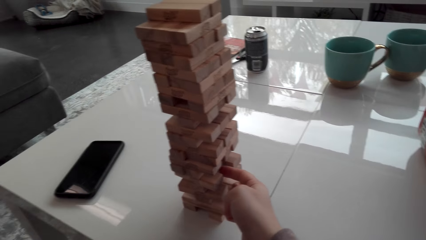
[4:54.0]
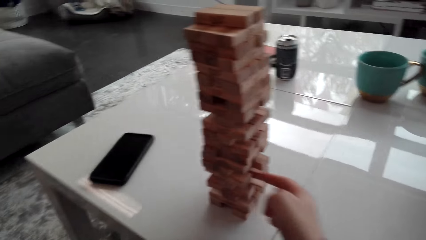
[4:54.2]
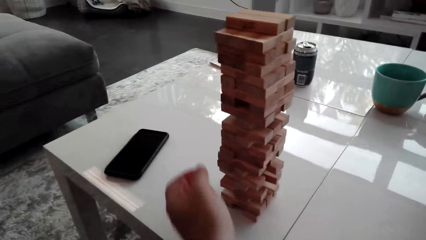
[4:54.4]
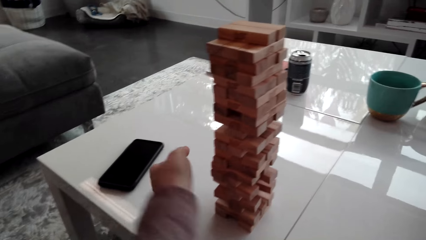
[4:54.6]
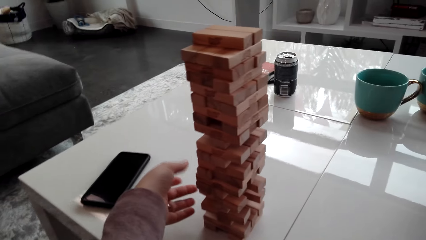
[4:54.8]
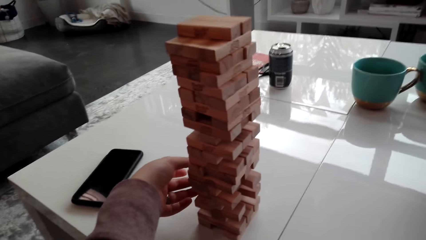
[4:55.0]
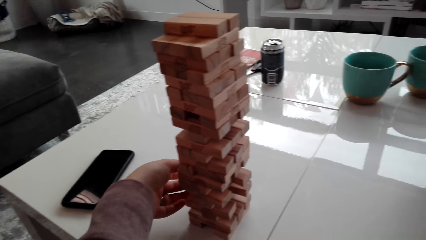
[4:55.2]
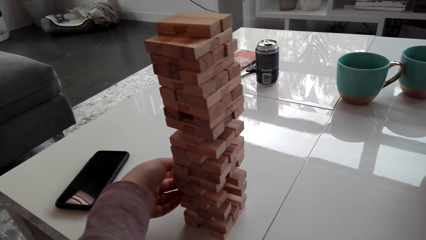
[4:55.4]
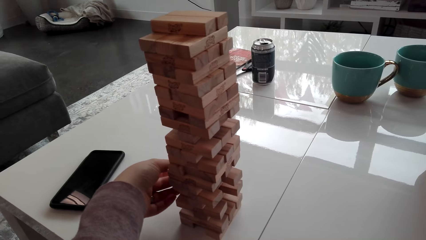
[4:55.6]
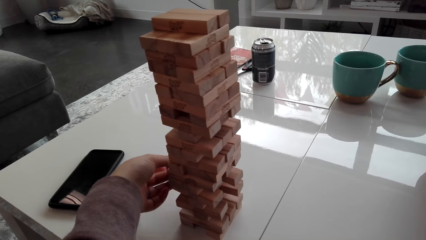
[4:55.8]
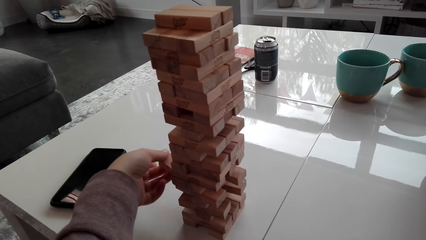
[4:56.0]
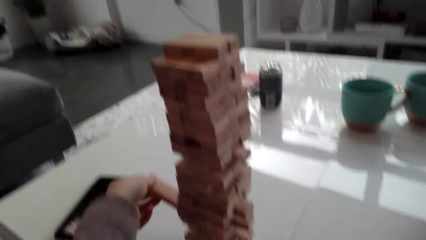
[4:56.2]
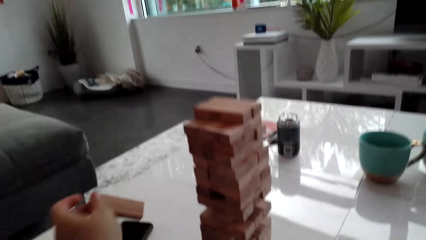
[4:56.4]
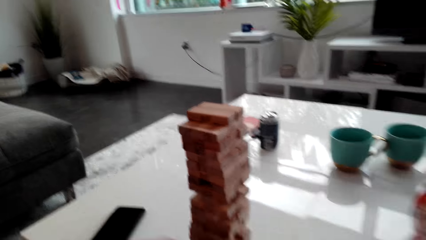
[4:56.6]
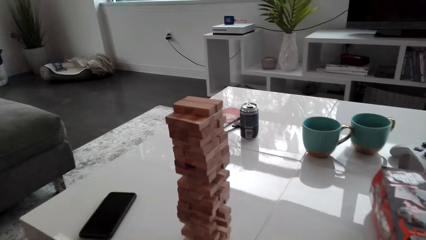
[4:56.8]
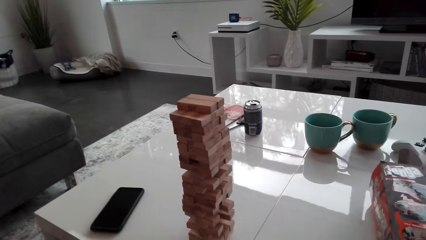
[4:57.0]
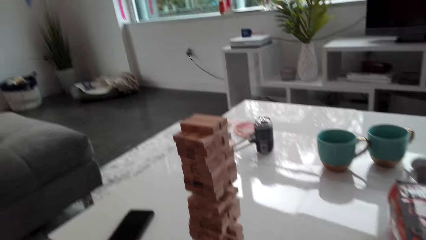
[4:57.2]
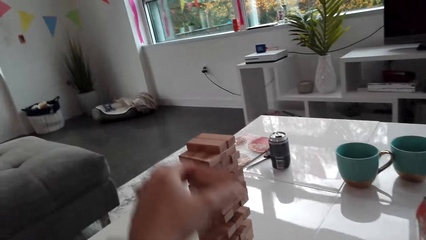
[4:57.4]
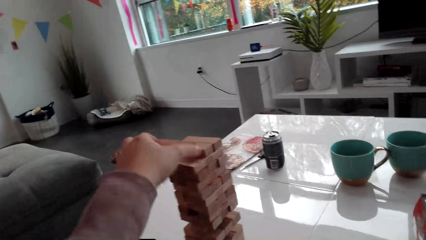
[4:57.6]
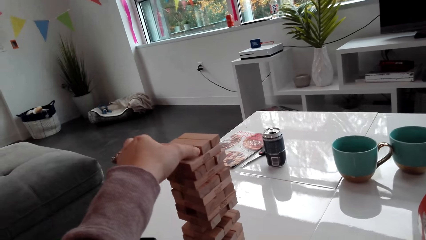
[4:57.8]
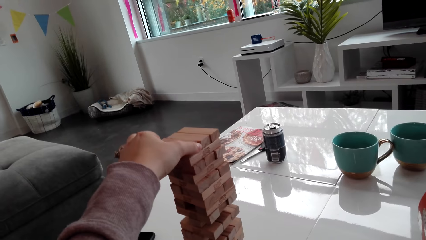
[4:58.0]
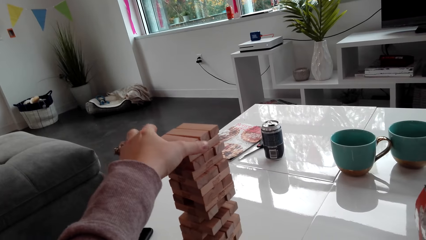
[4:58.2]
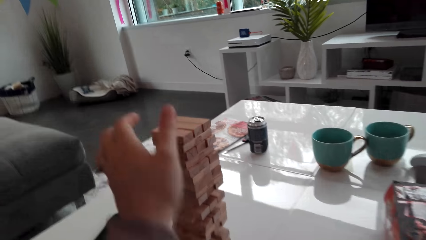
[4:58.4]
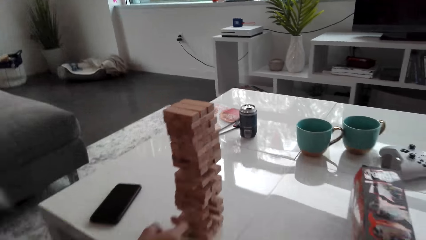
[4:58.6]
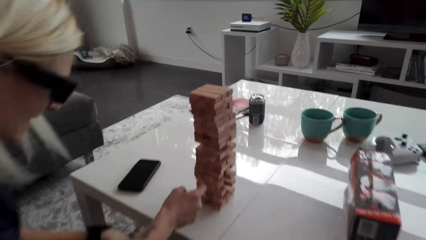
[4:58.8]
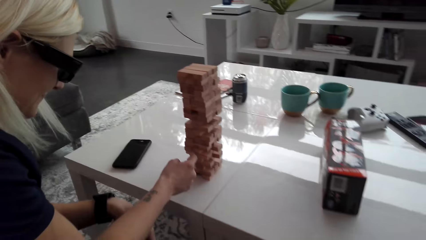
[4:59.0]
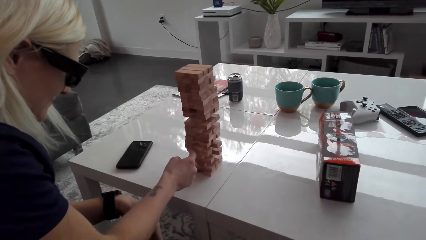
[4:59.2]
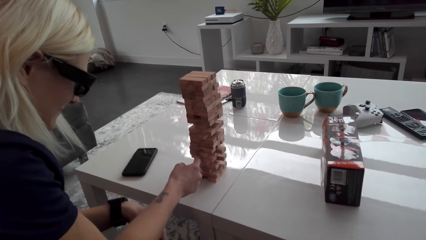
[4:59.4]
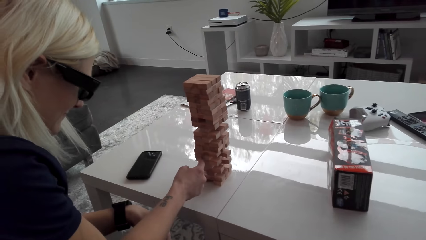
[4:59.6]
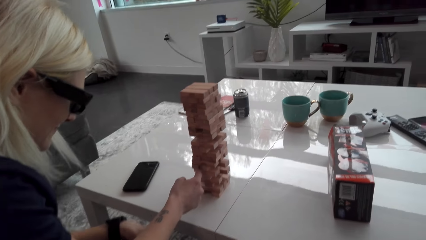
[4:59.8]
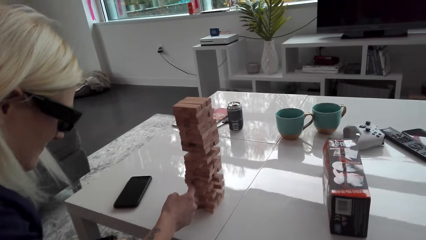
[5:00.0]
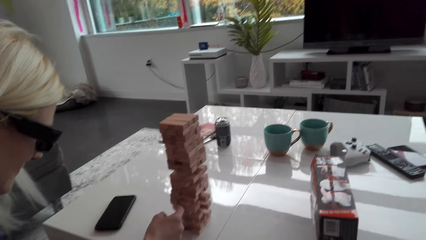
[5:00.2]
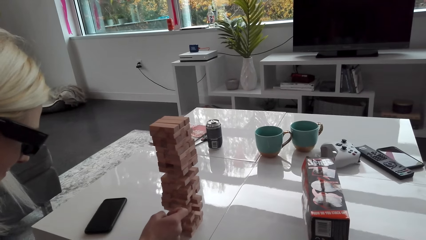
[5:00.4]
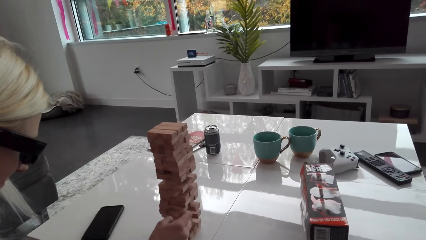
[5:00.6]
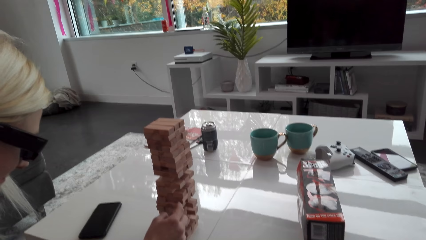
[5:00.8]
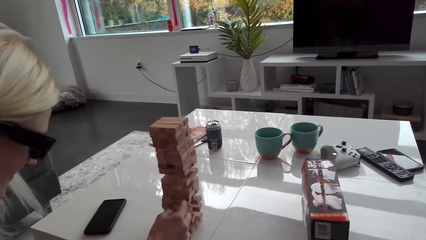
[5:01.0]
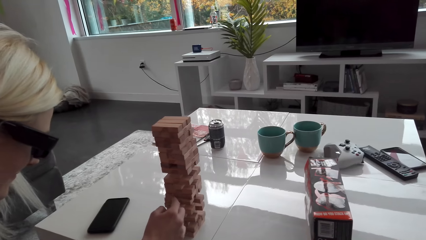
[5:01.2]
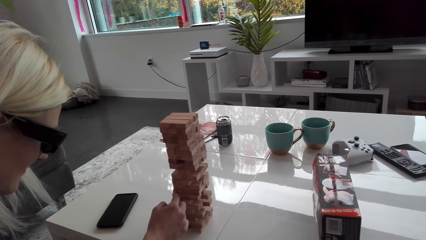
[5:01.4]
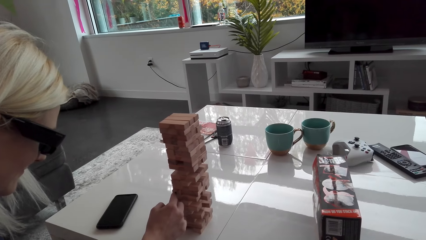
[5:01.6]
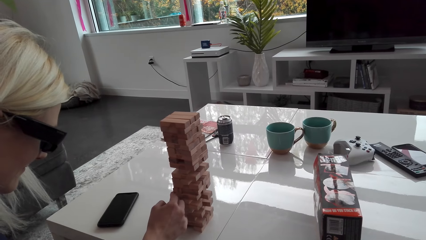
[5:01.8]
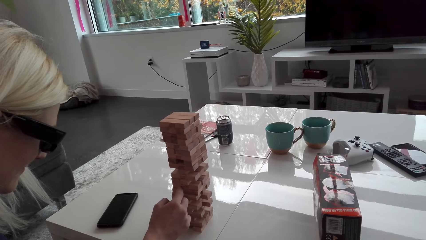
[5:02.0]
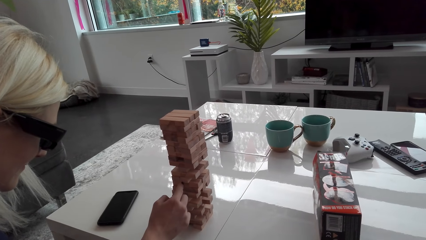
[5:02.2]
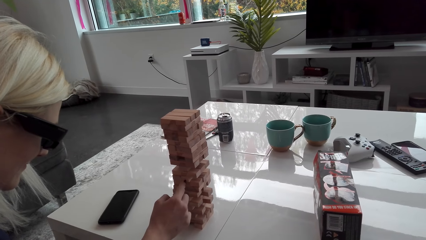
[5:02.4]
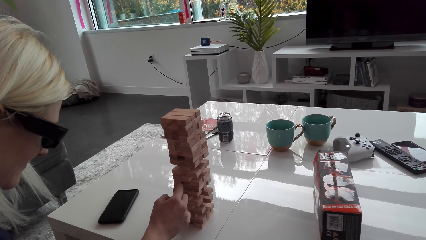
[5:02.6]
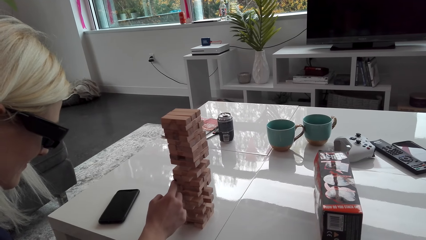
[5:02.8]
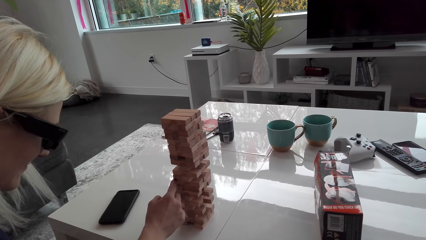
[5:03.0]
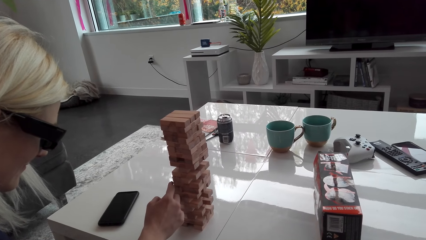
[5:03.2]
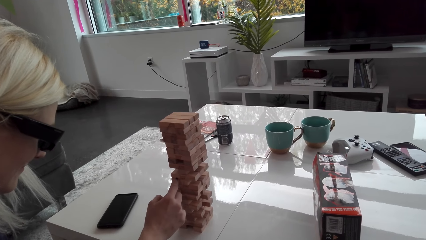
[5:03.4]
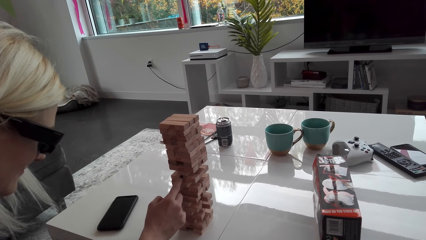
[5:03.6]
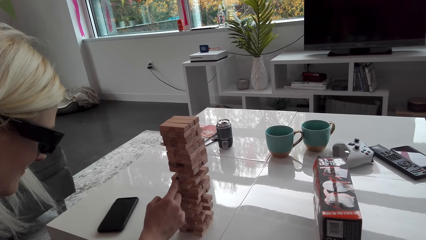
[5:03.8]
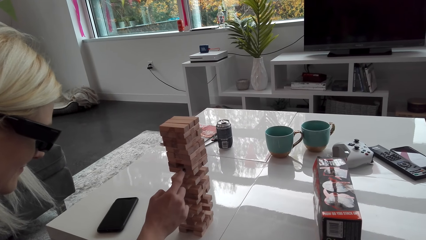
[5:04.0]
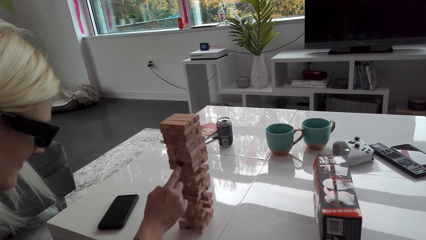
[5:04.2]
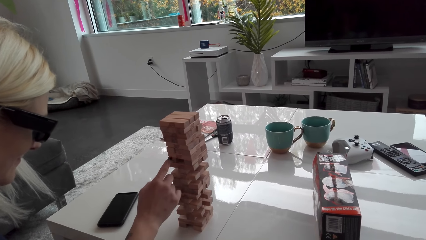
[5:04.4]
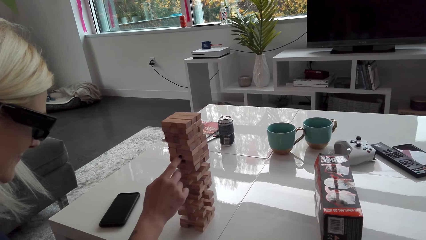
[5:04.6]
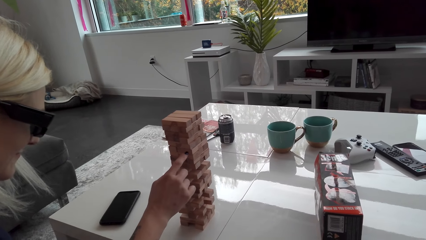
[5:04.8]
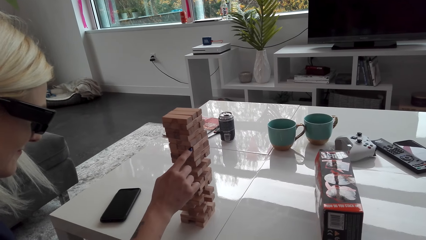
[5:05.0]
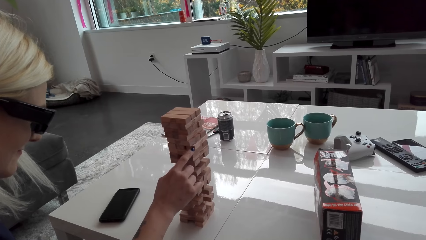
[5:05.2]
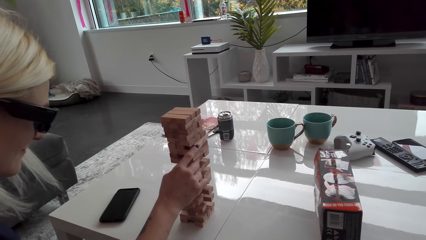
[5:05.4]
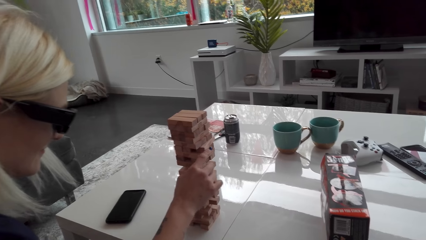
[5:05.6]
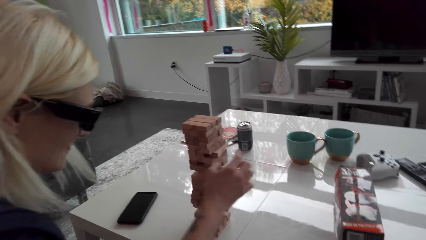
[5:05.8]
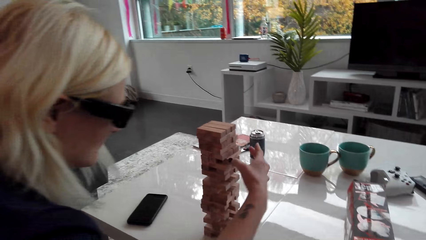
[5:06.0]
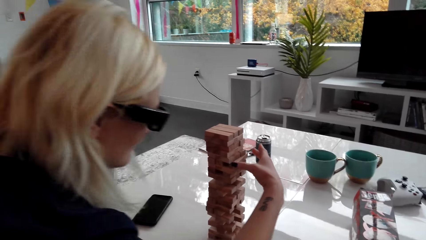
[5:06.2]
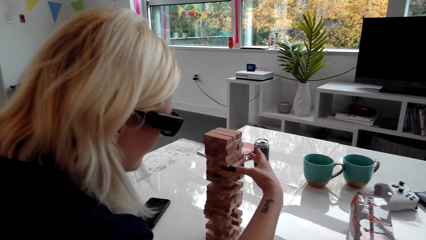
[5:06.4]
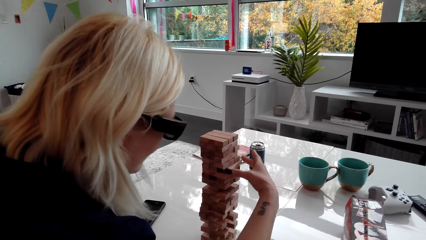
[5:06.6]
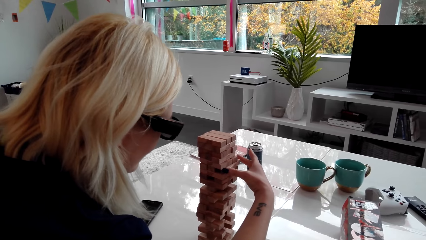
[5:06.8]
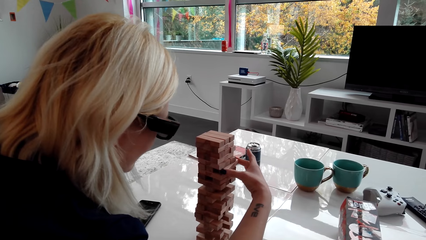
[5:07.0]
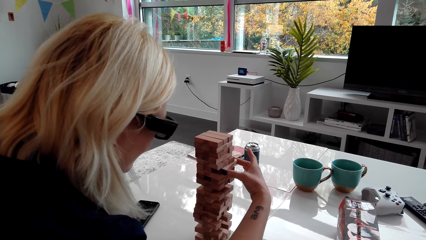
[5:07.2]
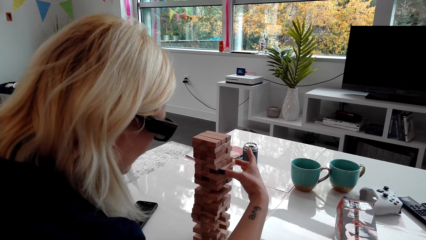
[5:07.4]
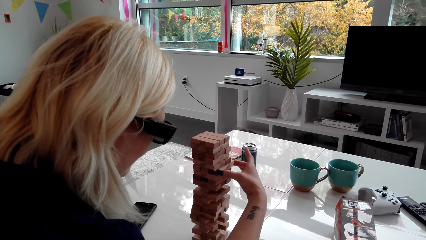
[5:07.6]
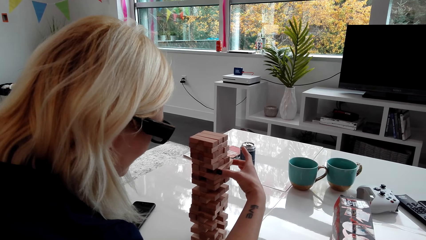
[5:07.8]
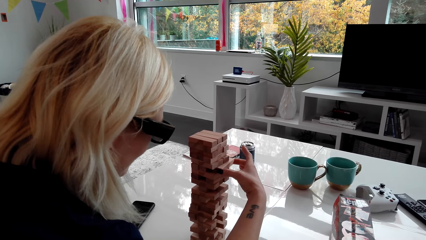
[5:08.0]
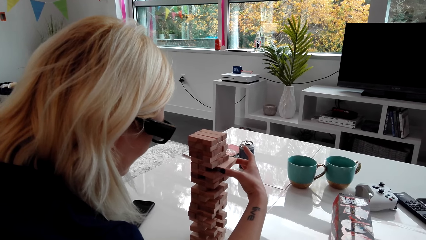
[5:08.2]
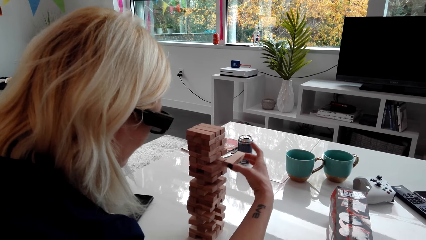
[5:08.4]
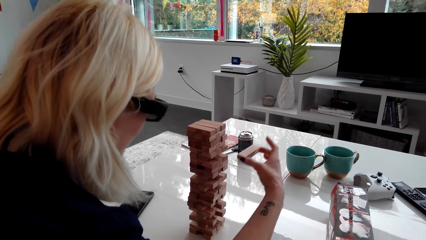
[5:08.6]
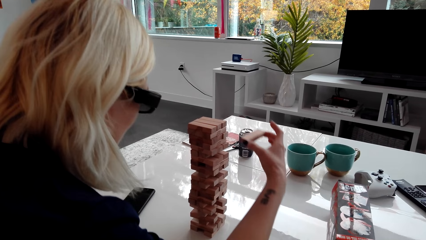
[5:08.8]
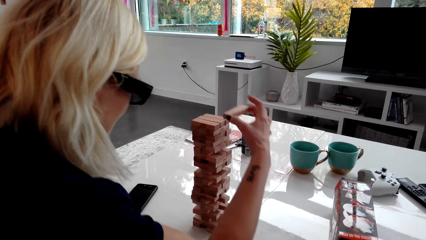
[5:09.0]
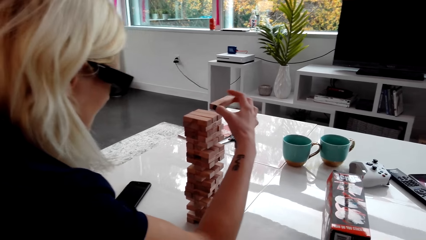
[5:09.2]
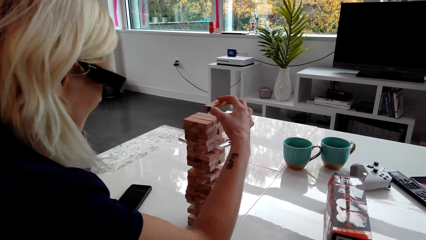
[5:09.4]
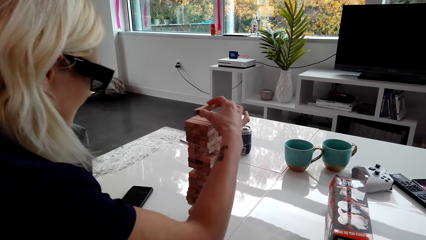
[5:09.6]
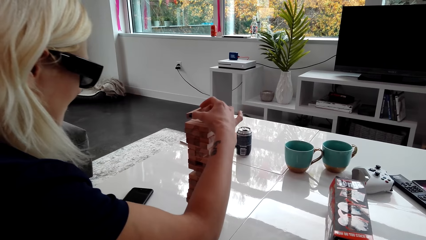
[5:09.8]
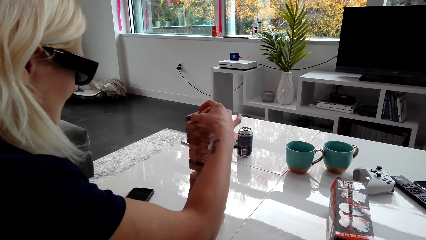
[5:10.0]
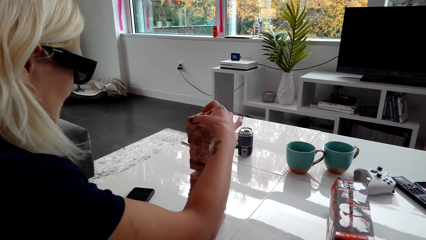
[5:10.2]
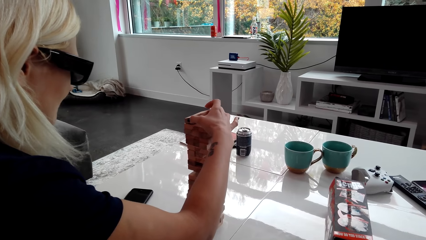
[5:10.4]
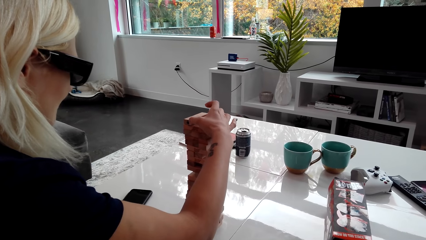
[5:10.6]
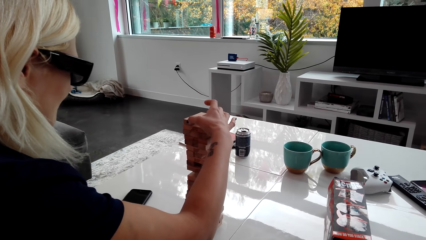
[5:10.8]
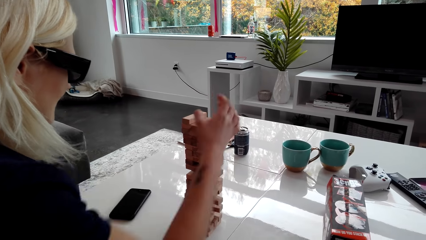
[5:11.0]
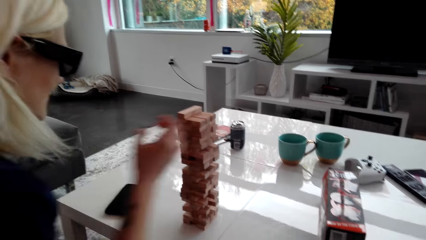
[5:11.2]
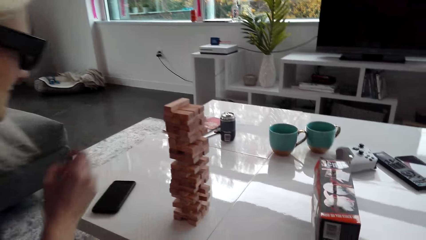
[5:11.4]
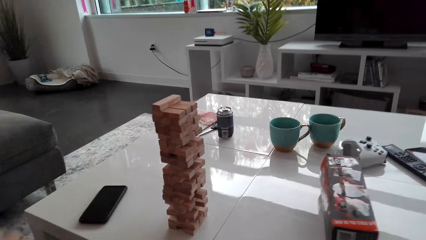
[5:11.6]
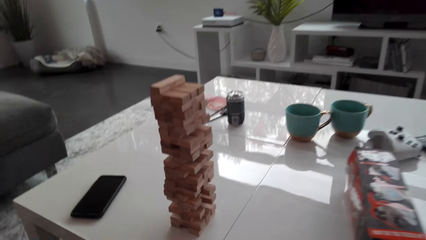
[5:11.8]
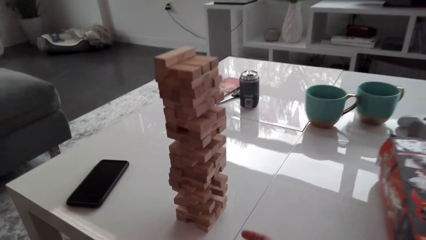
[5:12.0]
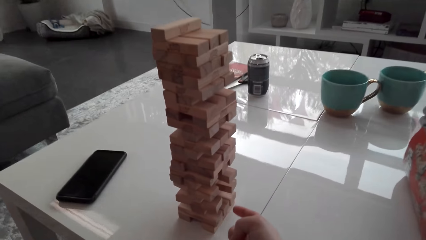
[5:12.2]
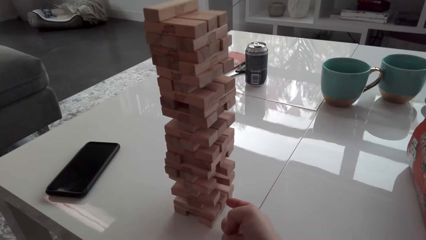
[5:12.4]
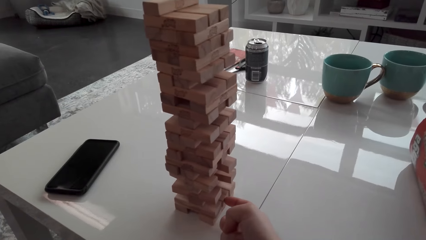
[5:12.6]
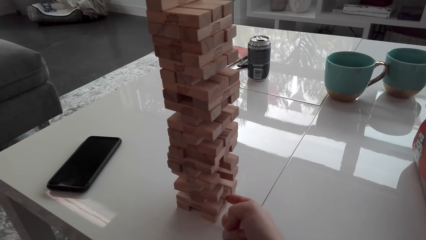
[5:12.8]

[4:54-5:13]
The camera wearer picks a block or wood brick from the tower. They place the wood brick on the topmost level. A lady points at the tower. The lady picks a block from the tower and places the wood brick on the topmost level.
